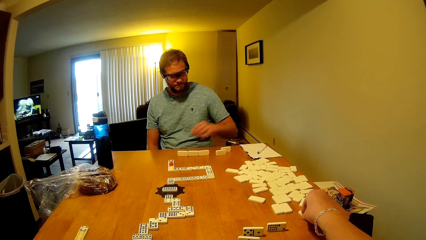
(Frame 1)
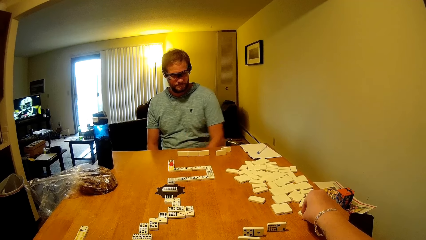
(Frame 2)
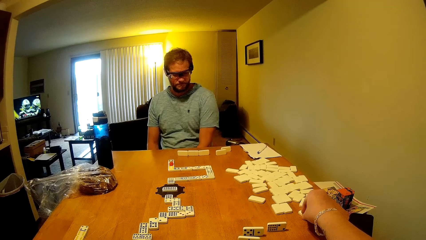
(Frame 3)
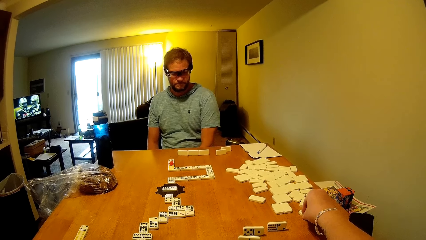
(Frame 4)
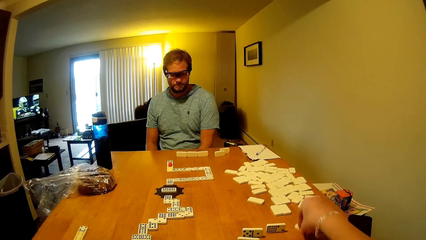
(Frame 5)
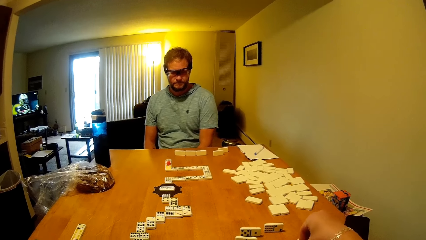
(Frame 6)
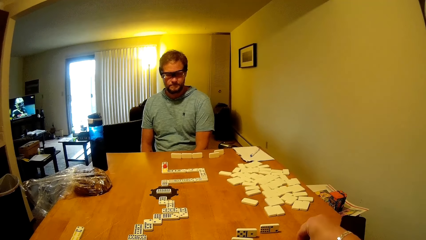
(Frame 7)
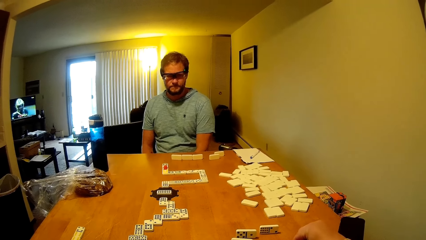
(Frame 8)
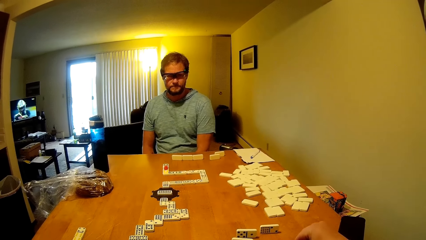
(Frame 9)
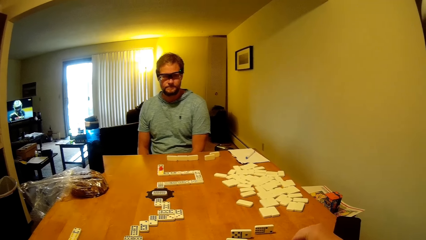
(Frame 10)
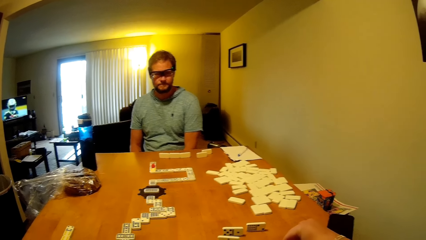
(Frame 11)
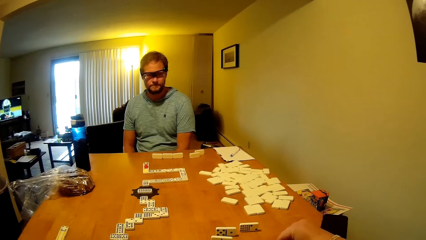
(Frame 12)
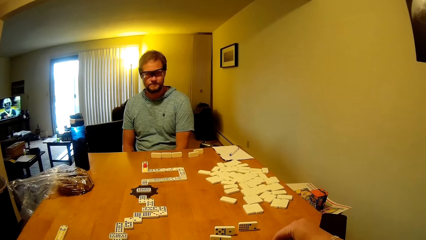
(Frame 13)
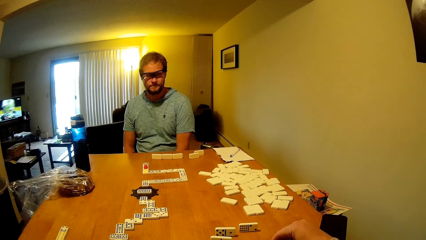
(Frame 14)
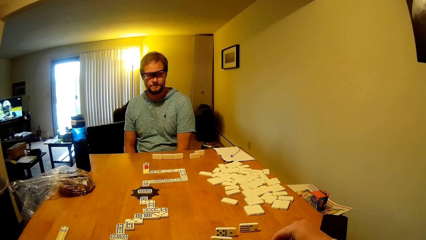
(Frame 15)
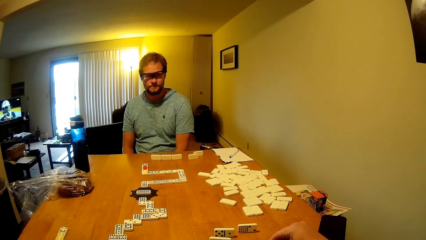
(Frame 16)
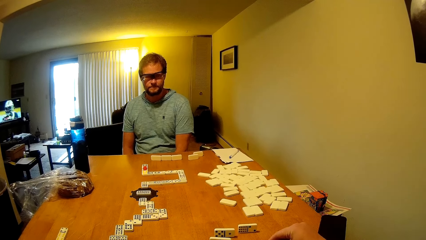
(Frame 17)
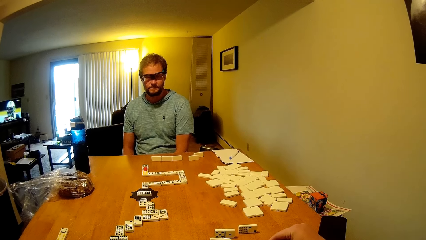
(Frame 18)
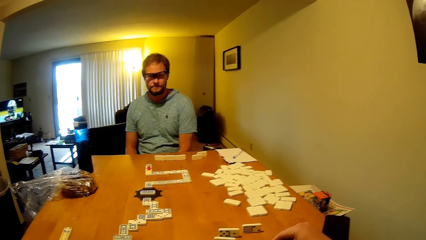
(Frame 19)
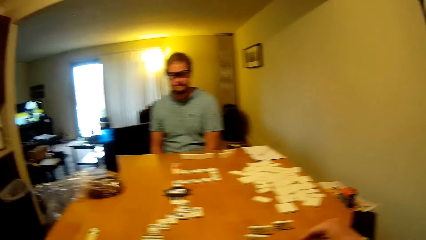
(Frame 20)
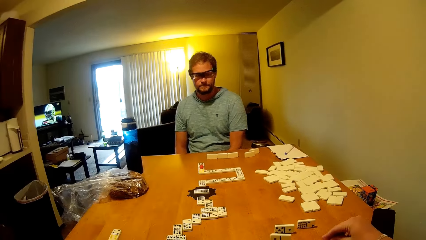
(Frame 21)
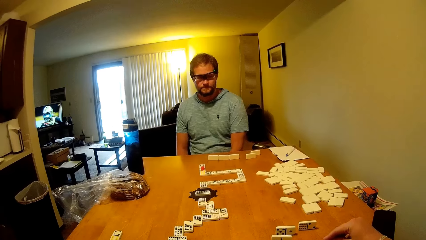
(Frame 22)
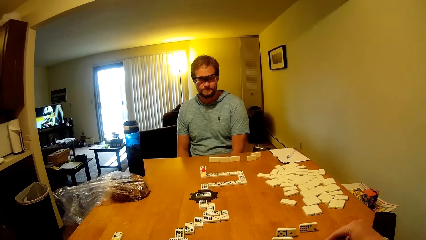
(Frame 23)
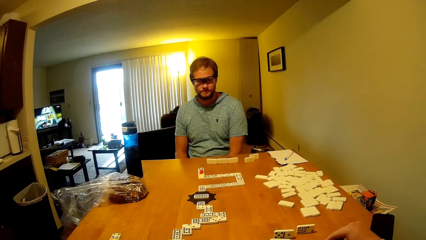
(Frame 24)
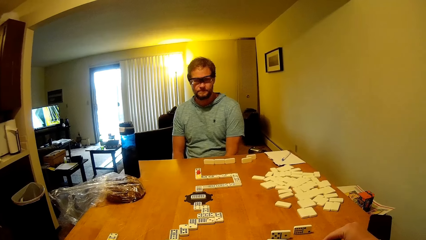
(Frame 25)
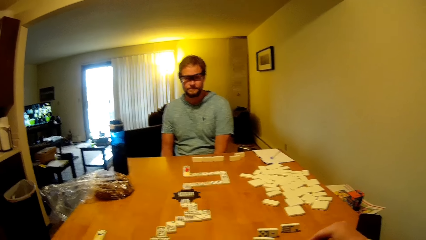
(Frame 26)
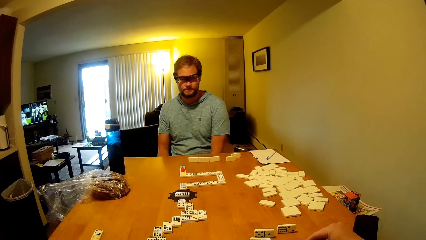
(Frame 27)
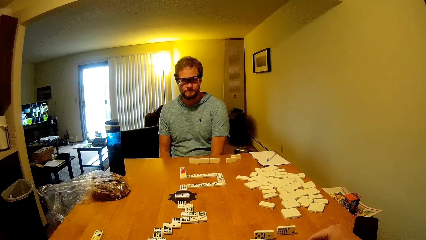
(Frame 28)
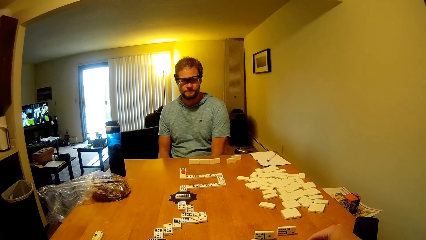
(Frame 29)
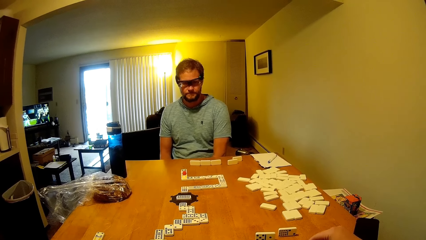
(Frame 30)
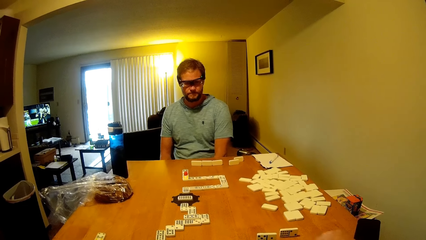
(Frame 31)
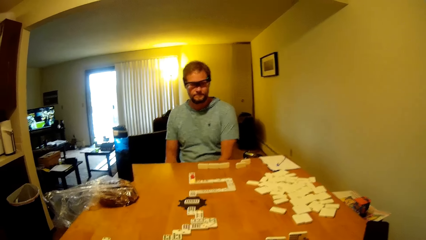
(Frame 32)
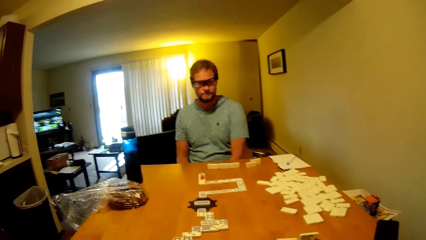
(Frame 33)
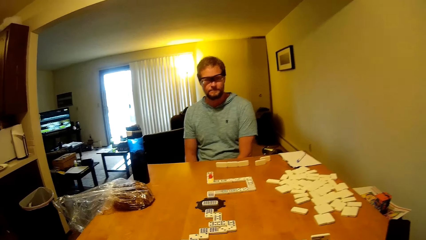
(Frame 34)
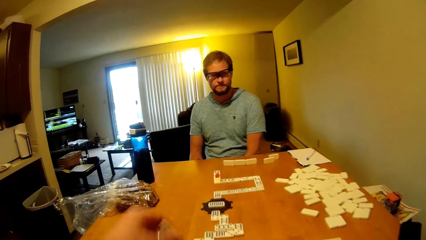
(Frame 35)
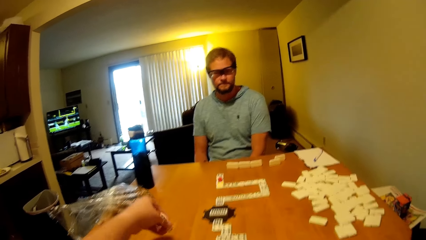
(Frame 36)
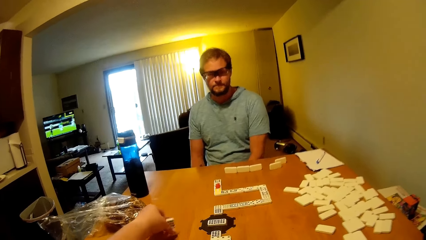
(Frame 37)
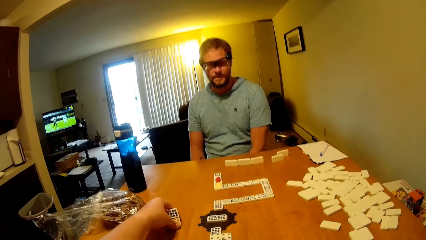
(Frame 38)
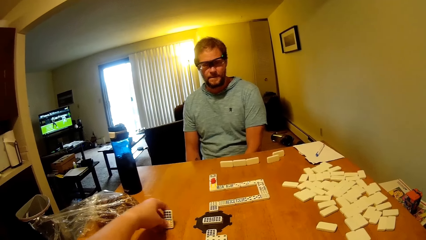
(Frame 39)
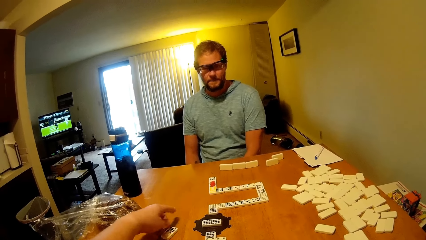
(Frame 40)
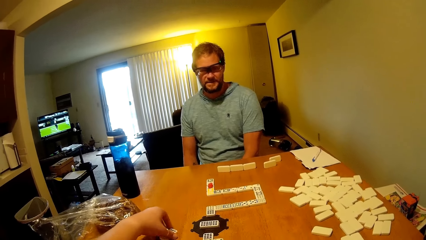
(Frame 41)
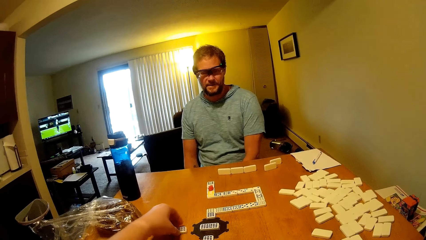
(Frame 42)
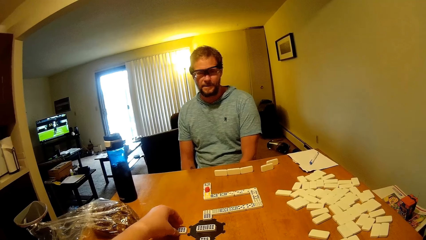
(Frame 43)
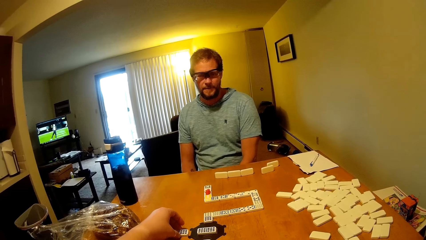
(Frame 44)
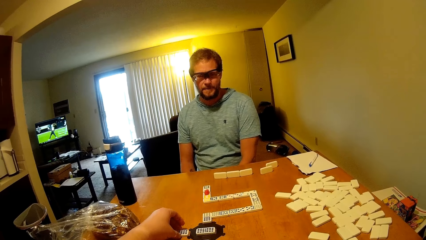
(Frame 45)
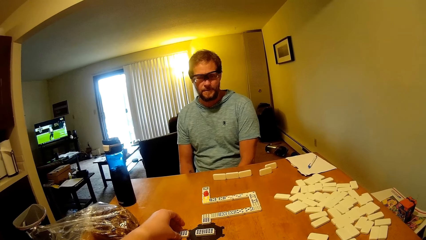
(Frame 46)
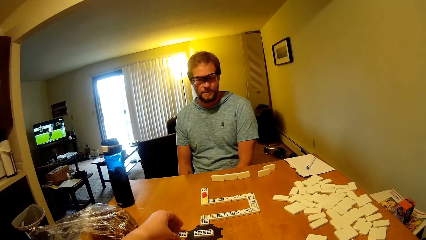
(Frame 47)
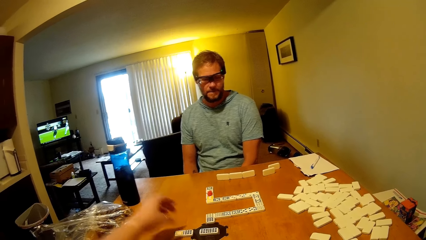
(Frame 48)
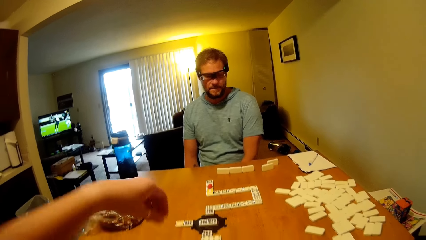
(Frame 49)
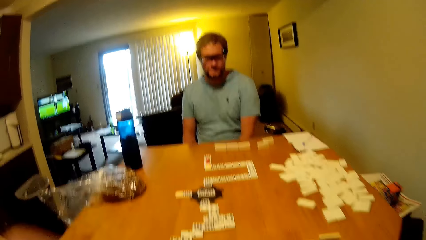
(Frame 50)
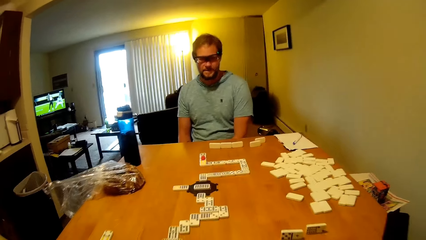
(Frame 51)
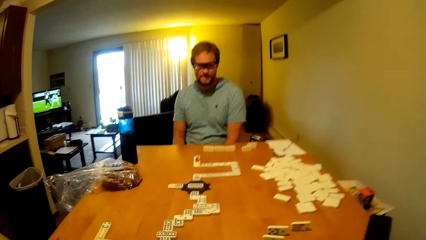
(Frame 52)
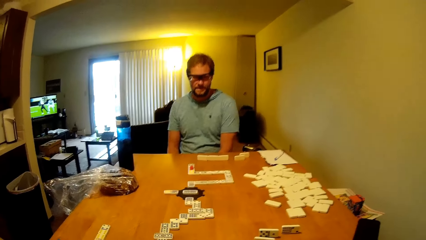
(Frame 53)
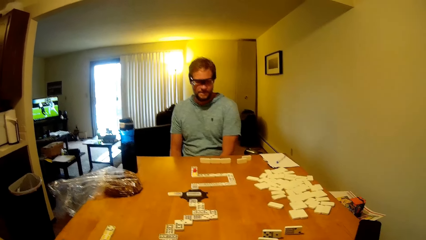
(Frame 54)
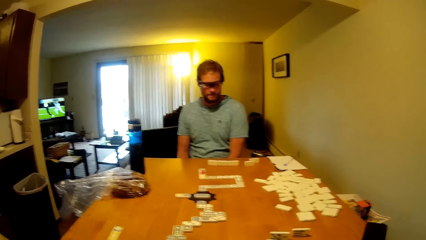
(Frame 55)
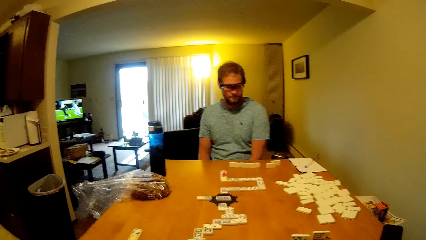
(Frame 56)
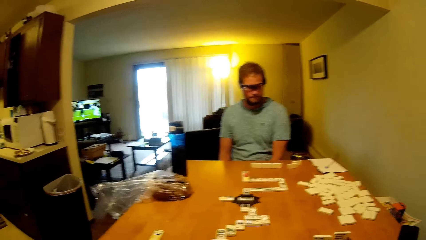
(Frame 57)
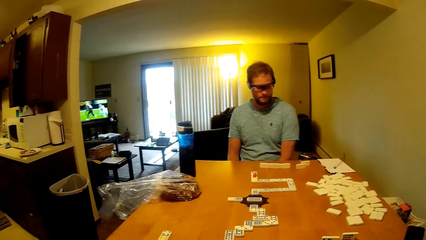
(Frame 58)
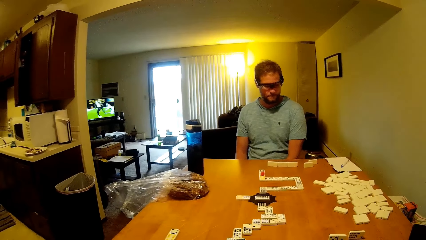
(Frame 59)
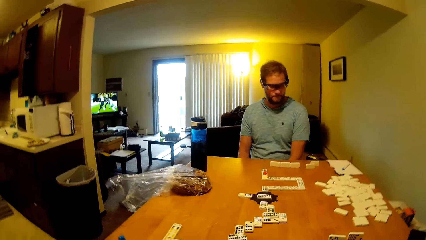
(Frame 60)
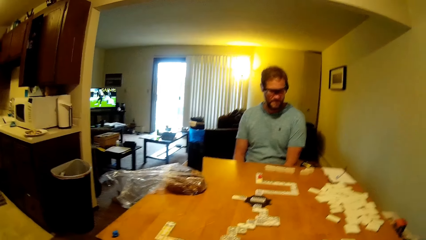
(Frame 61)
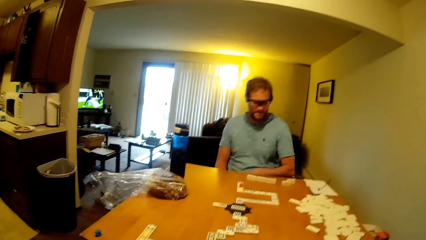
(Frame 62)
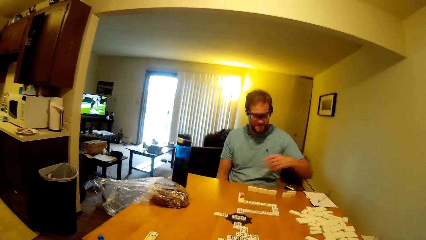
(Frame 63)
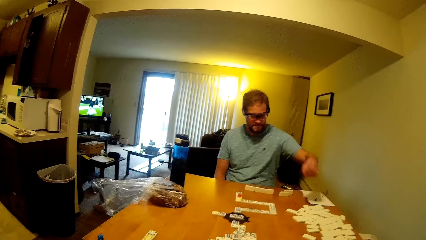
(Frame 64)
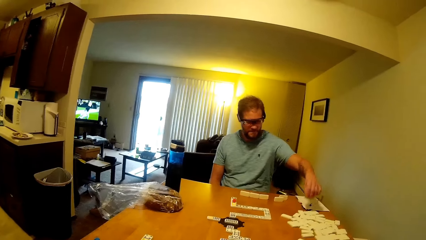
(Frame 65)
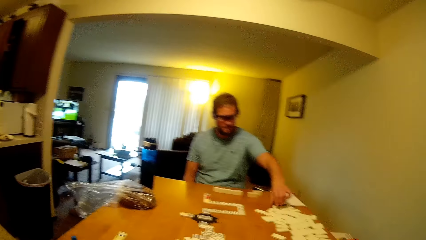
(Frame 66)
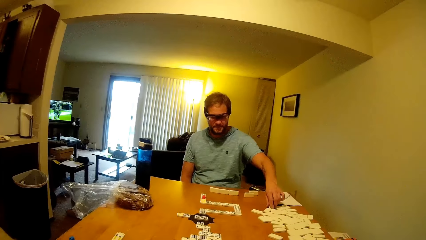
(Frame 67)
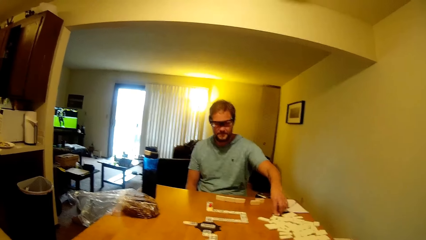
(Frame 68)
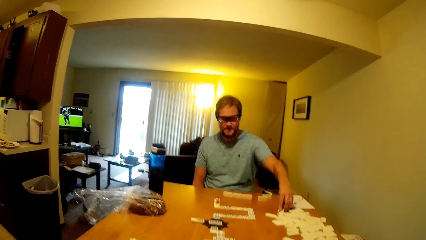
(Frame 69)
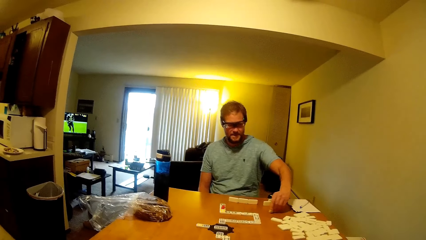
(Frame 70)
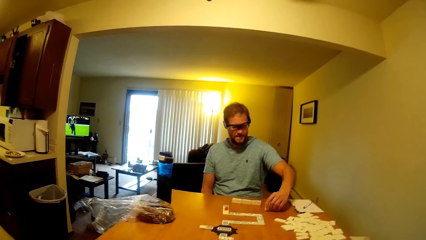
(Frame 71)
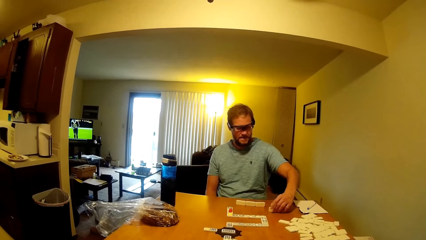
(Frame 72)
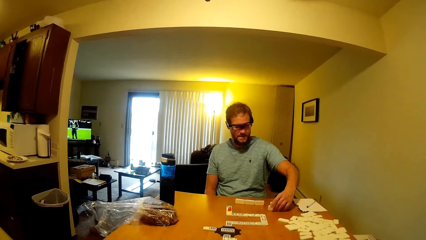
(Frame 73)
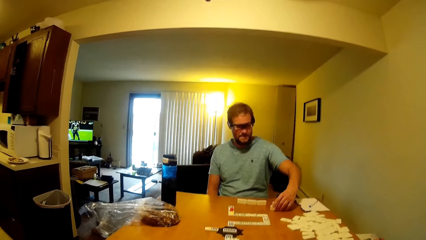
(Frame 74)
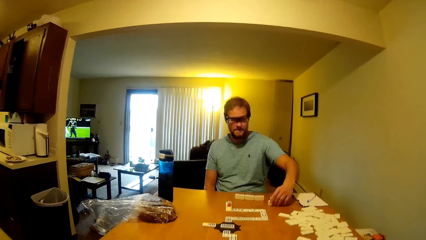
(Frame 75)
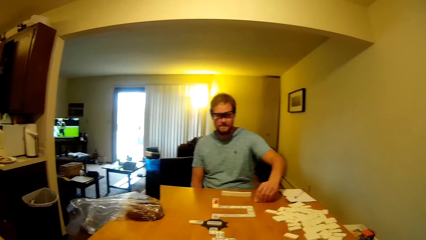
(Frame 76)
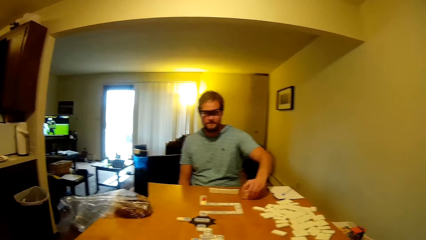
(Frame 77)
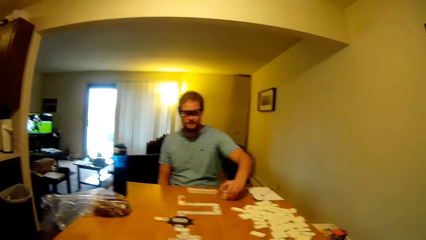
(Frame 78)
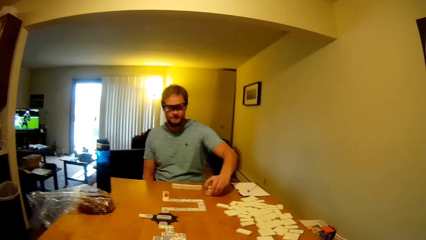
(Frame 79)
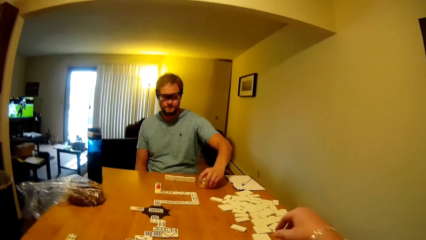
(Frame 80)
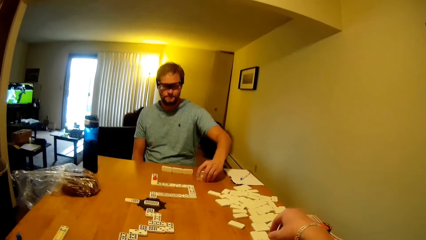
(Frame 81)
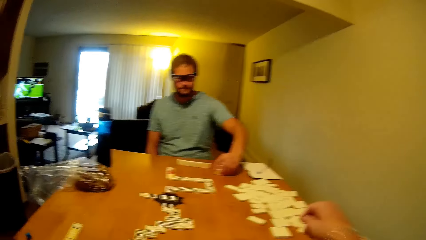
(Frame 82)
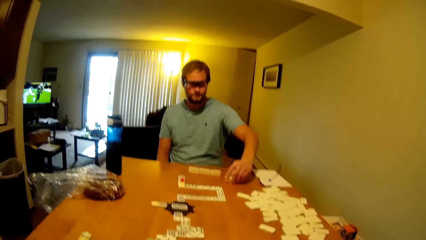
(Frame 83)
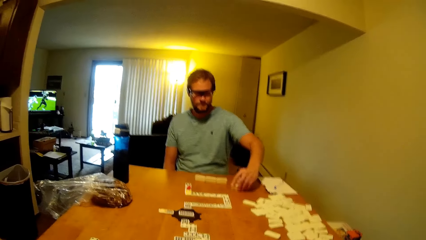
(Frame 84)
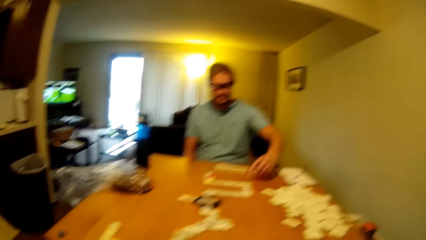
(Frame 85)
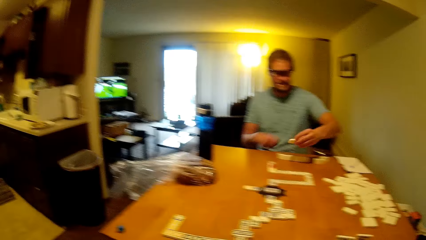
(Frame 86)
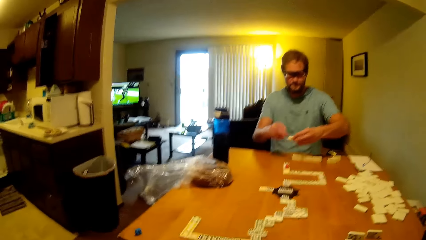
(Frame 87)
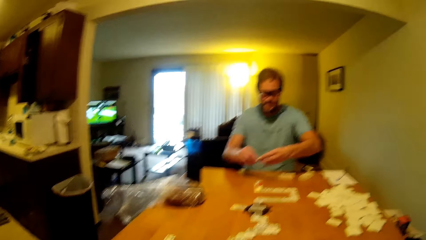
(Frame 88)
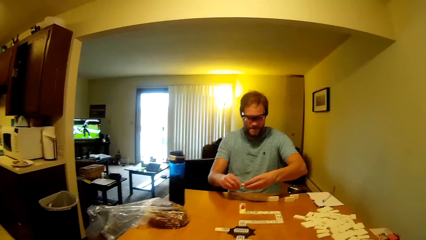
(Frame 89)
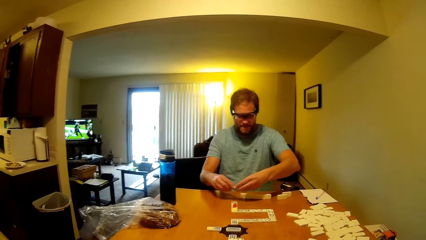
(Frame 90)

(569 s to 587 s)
A man arranges domino pieces. The camera wearer touches a domino piece. They move the domino piece. They place a word board on the table. They talk with the man. They play the domino piece. The man picks the word board from the table. The man moves the domino piece.
